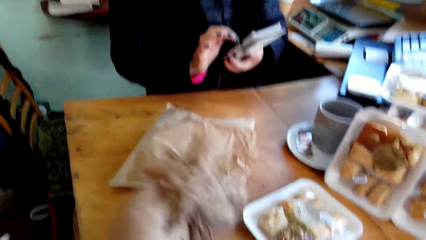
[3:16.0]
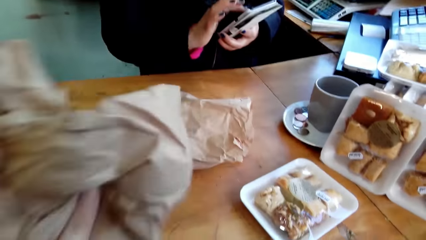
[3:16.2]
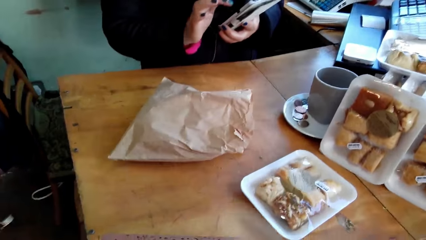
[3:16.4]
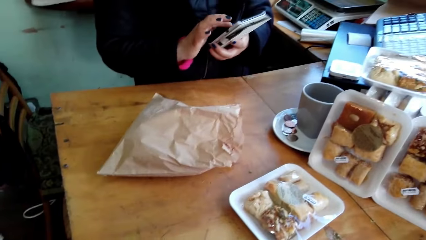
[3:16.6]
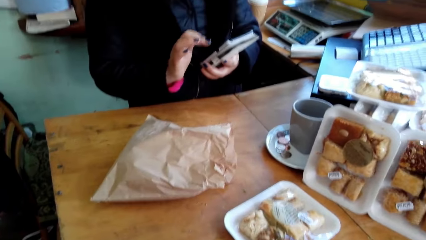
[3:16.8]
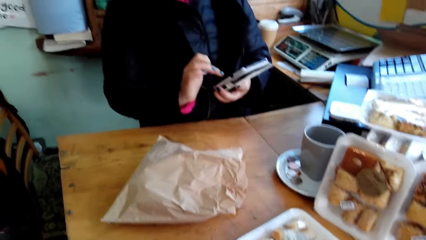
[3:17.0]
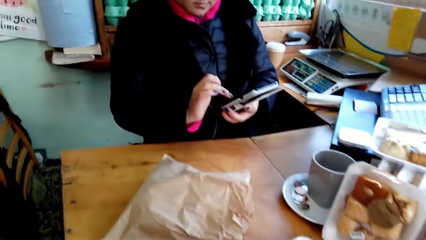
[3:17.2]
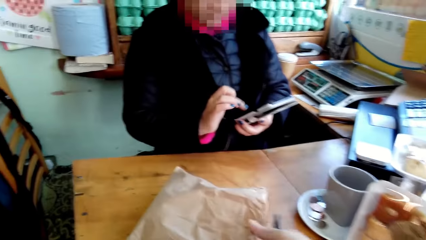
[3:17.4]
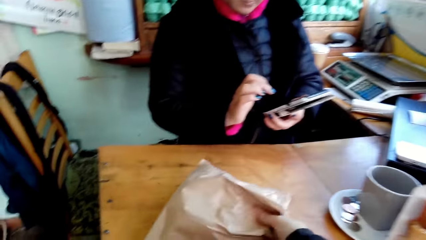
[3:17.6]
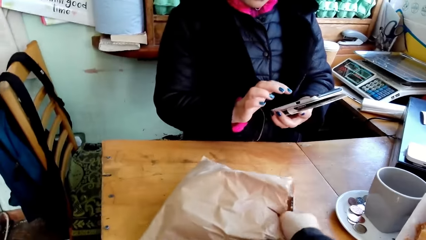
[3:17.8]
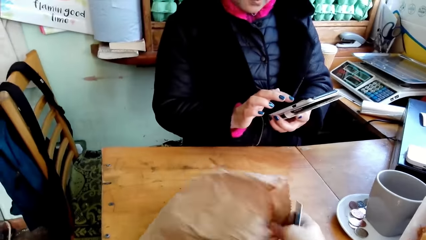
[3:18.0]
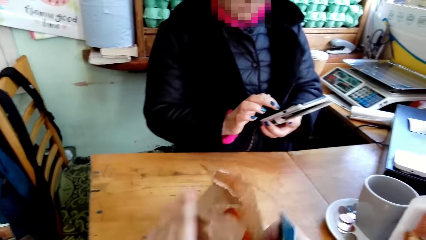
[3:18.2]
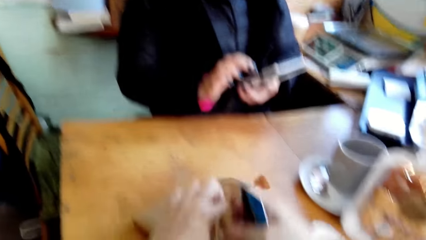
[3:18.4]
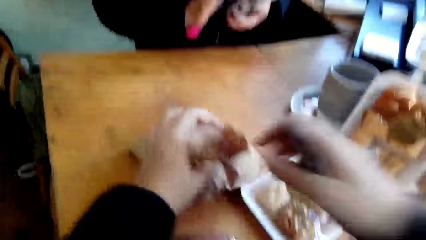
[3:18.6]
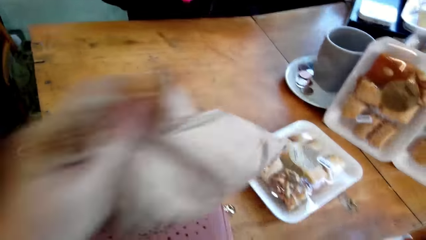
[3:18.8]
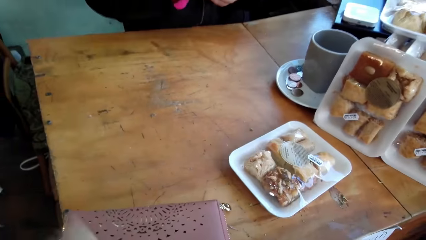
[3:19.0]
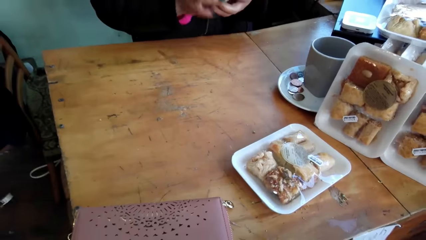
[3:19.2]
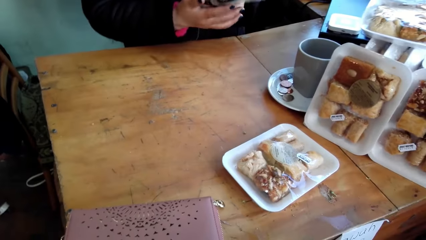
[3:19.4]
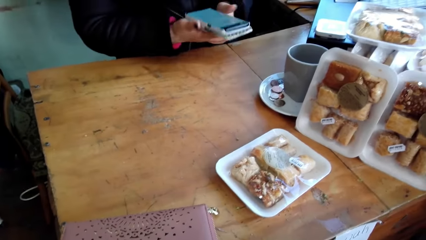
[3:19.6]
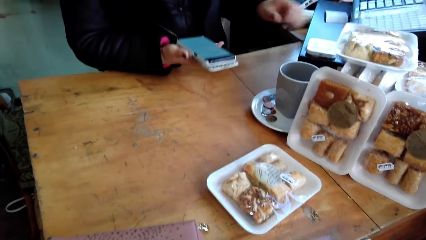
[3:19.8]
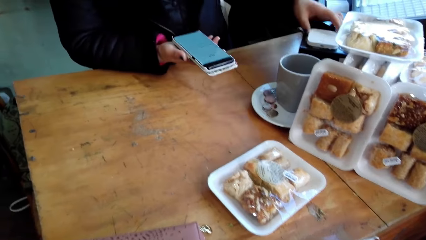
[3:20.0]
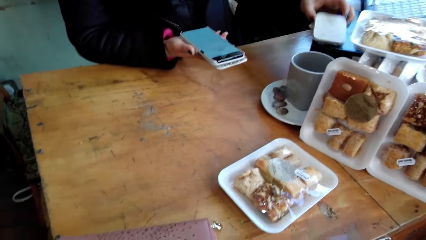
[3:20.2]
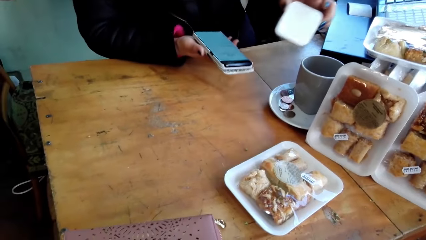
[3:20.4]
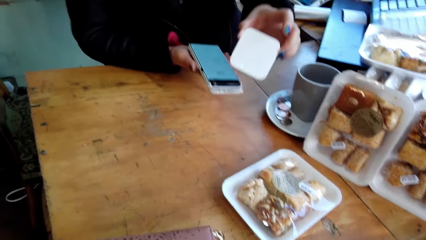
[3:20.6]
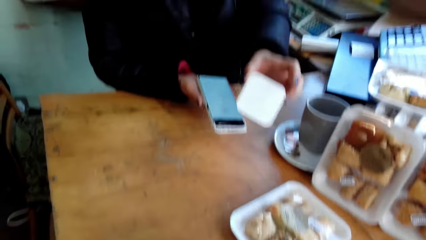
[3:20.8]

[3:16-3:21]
The camera wearer picks a packaging paper bag from the table. A cashier holds the card swipe machine towards the camera wearer.

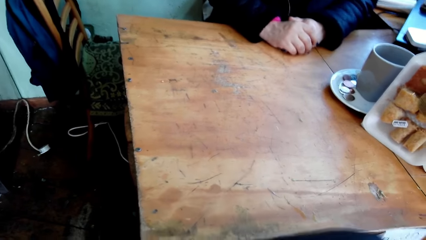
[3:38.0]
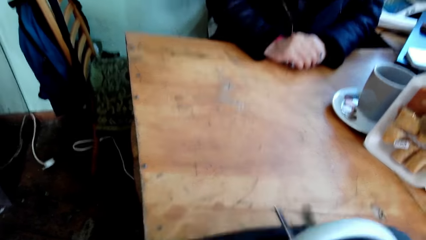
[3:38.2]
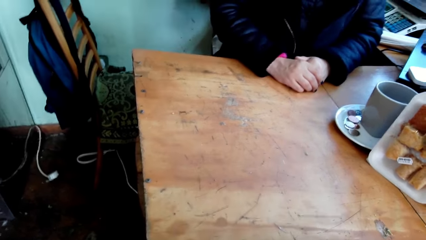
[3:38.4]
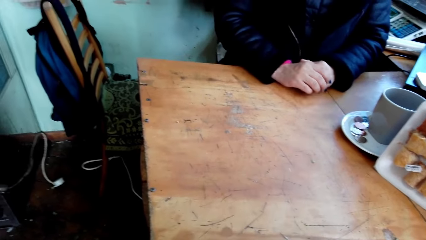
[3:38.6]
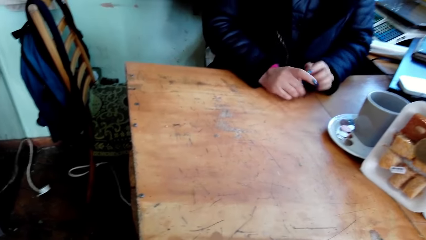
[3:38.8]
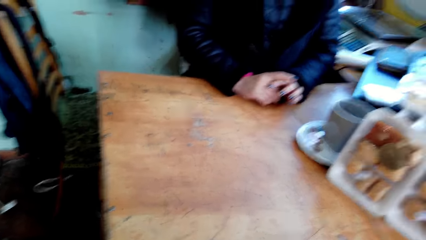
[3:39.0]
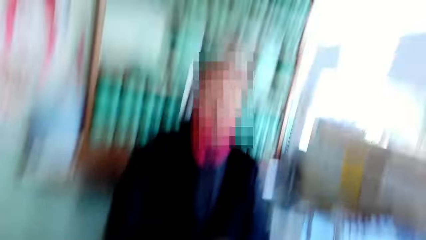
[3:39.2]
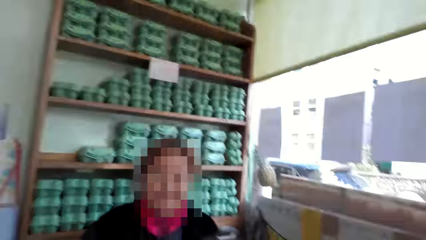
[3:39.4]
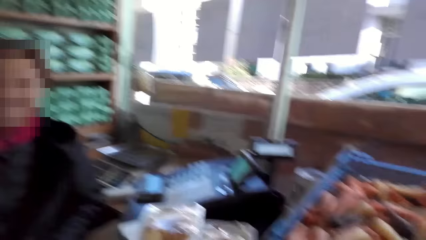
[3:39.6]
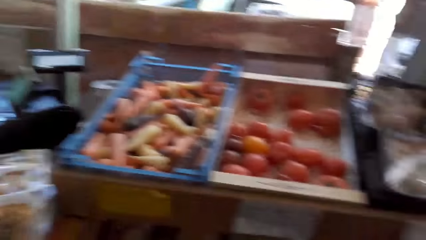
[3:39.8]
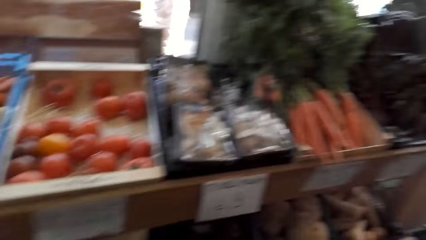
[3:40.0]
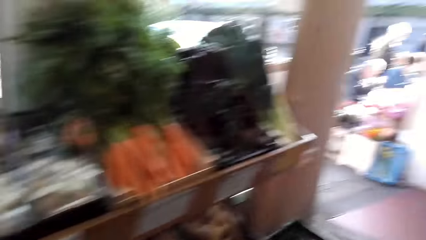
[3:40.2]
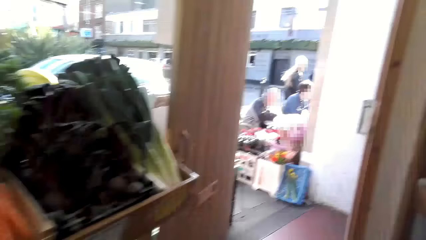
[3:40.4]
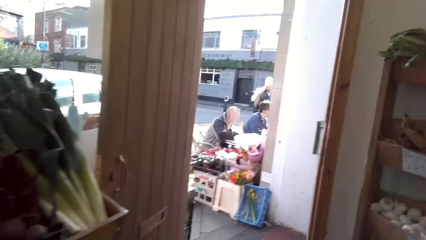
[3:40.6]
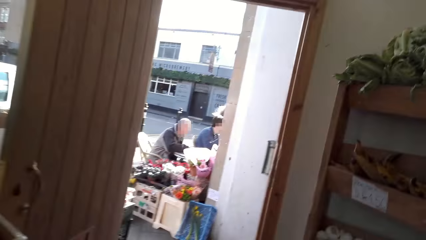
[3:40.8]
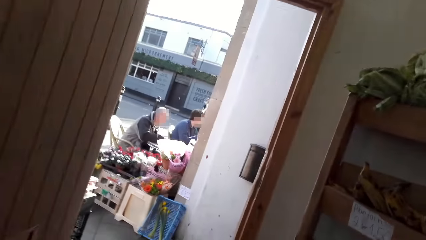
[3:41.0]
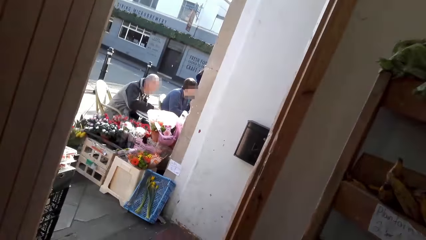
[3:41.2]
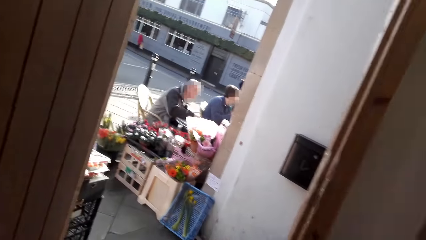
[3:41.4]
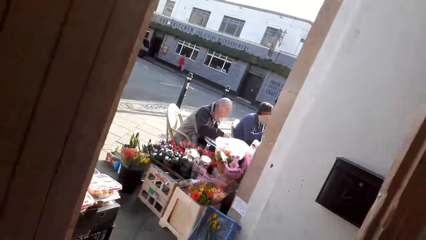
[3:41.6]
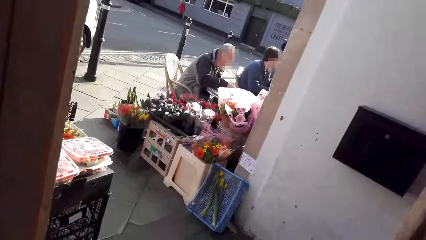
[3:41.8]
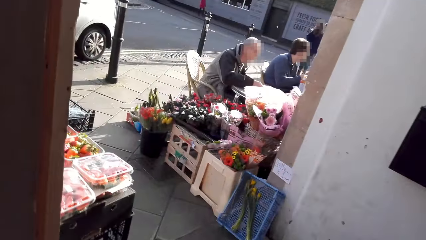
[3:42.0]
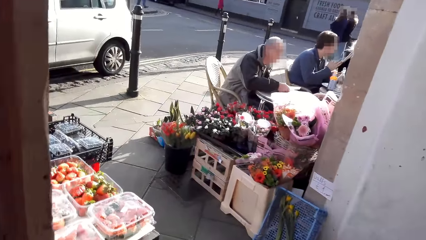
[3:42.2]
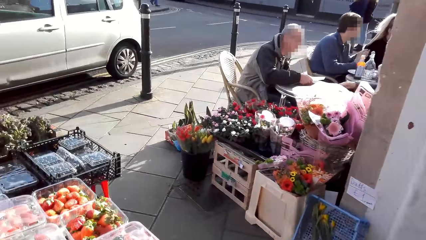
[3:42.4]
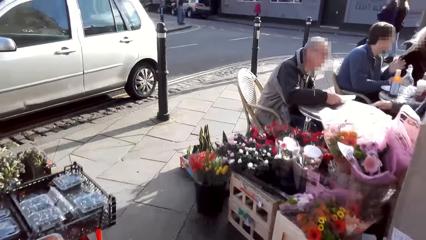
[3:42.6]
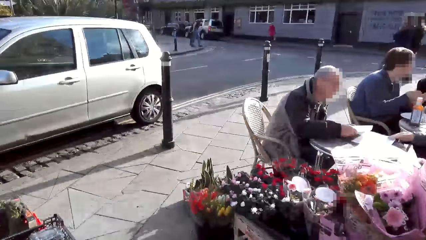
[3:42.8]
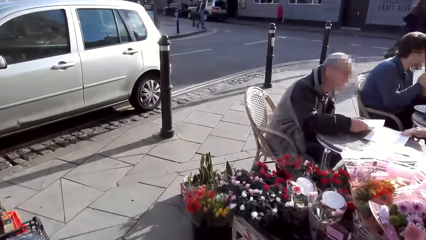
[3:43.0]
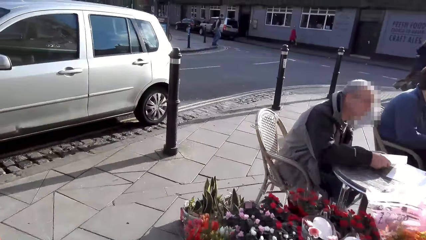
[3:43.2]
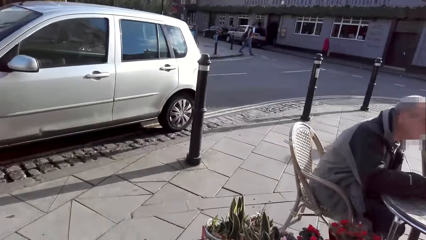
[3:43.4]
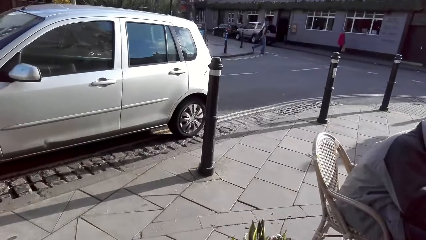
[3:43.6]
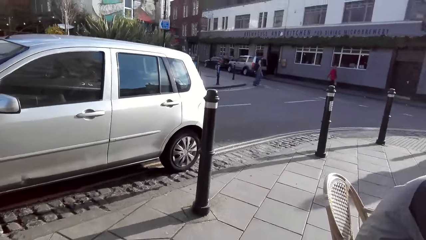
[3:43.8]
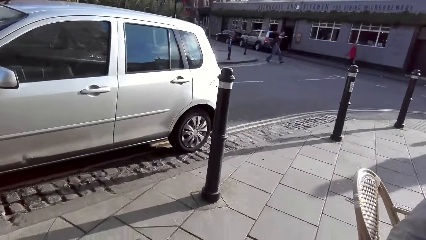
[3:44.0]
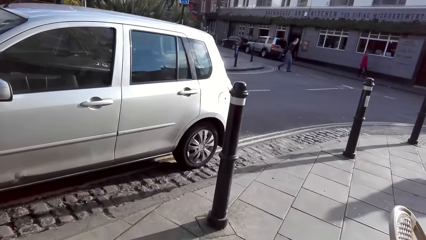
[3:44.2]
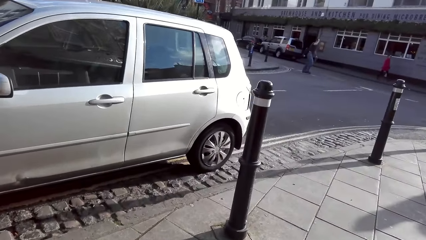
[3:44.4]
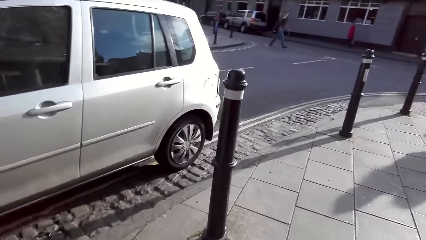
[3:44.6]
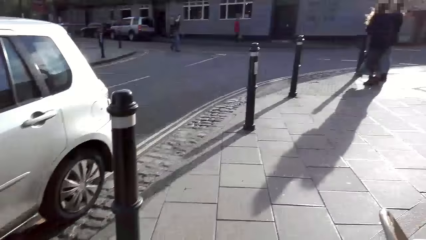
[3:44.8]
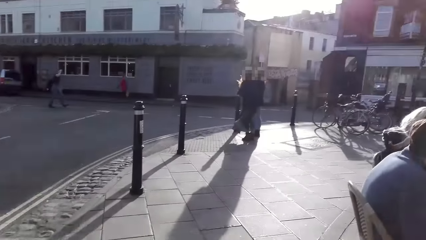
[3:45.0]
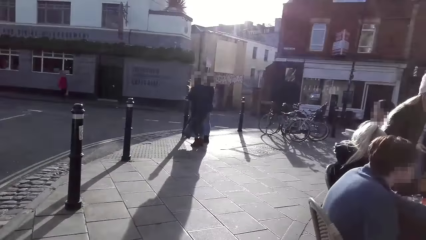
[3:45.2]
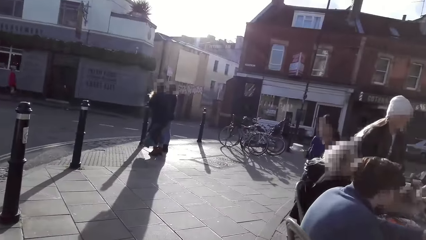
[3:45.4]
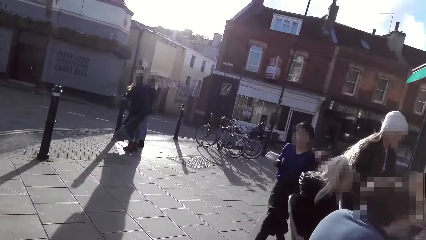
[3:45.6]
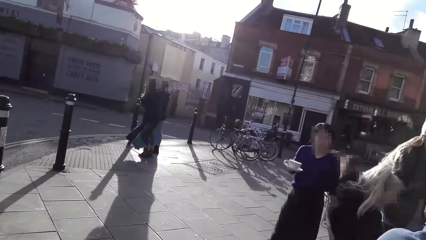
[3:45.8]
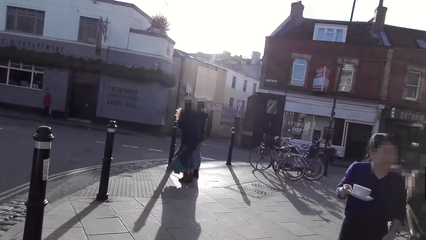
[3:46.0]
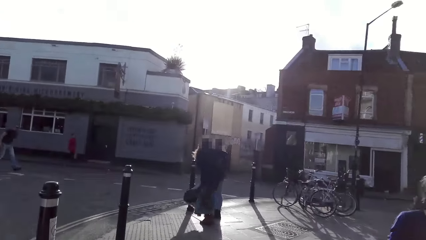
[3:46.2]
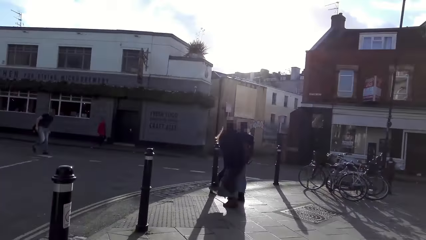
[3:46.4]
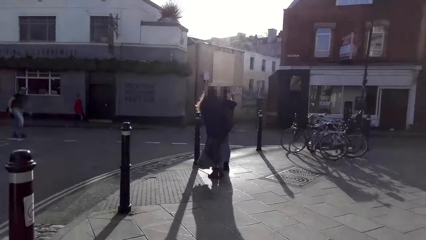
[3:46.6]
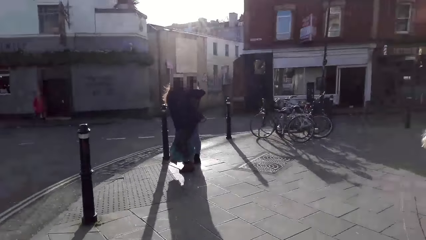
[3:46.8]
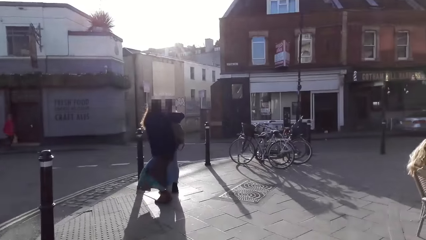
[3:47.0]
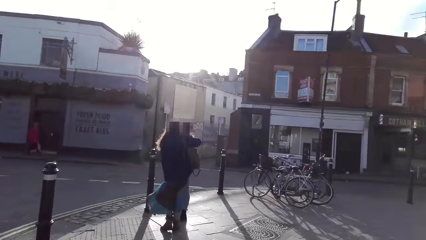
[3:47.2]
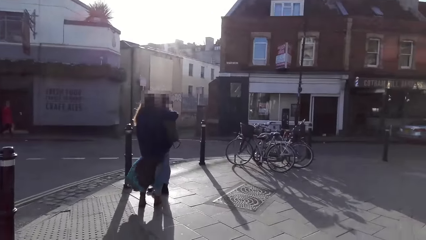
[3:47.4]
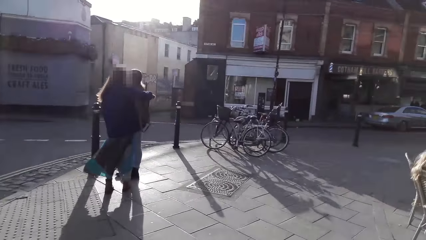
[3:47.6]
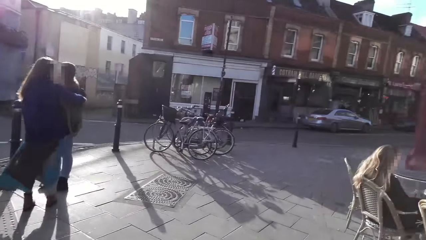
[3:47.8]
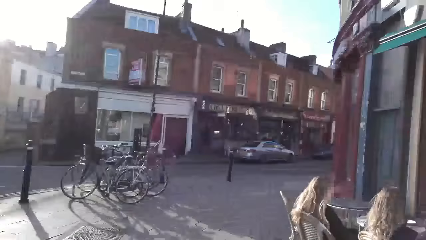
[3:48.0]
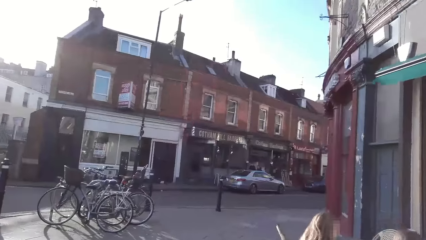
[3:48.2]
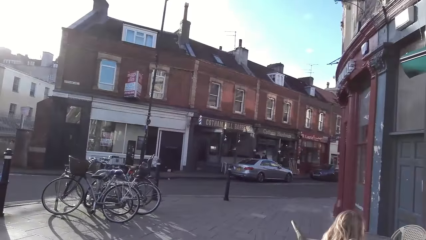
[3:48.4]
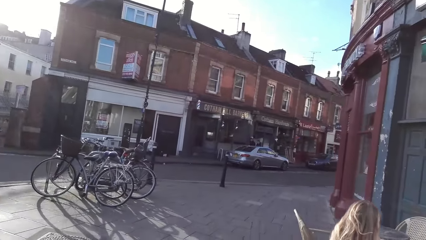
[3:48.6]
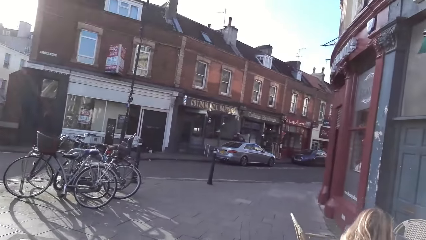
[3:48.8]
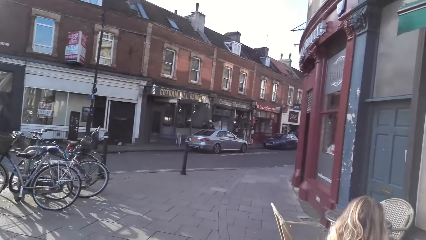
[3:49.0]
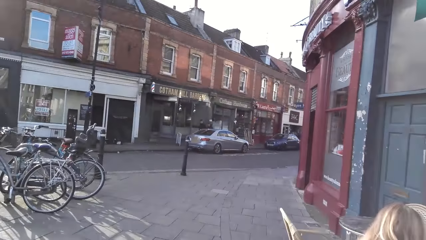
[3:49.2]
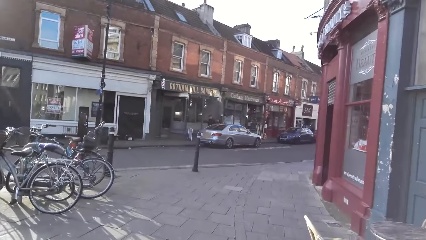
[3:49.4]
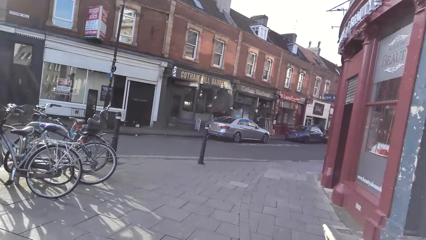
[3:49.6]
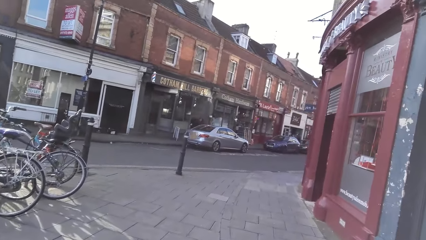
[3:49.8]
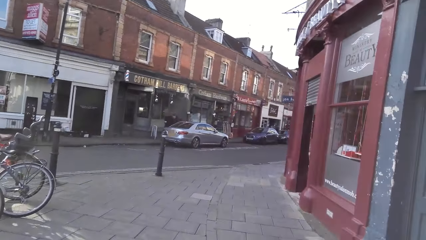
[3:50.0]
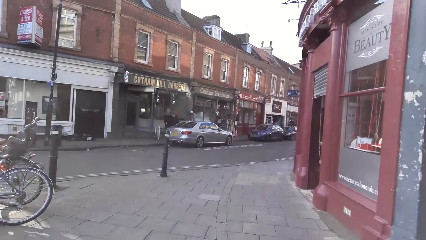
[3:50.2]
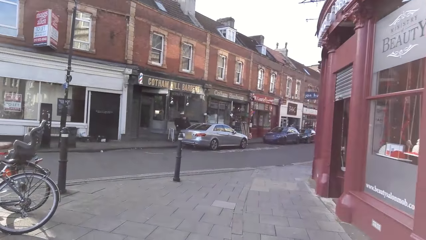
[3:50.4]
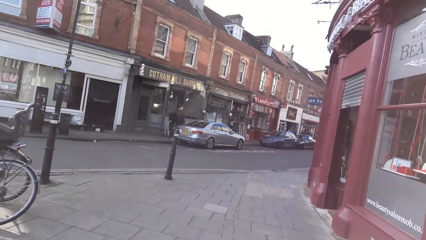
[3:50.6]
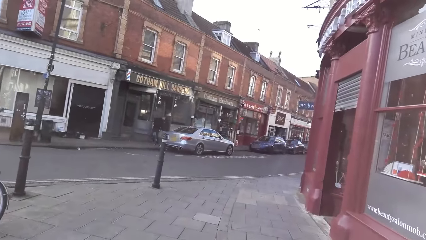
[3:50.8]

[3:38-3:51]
The camera wearer walks around. They exit the grocery. They walk around the town.
